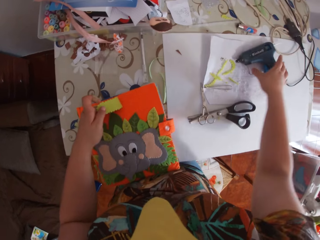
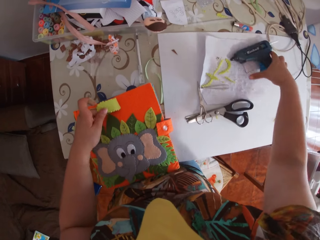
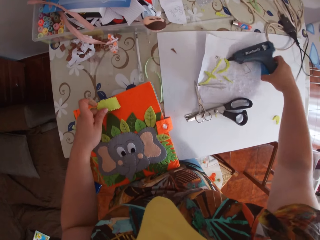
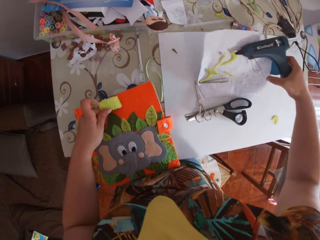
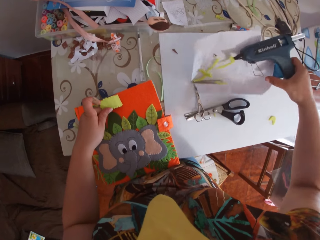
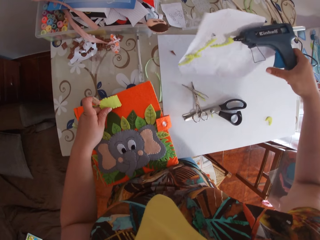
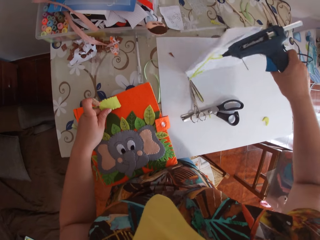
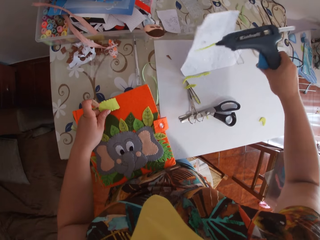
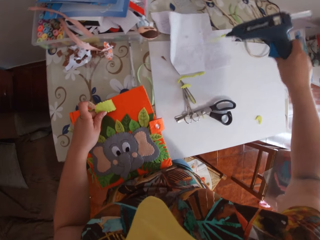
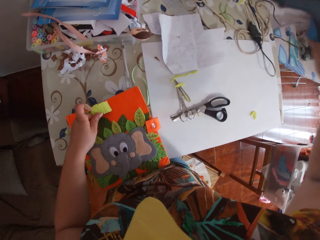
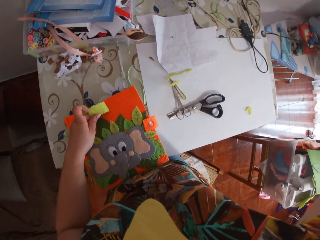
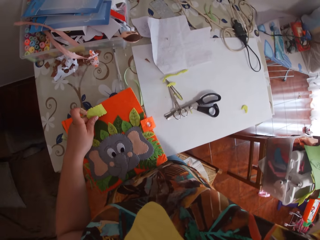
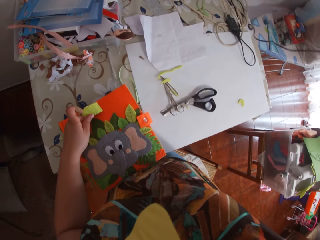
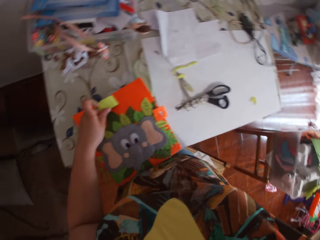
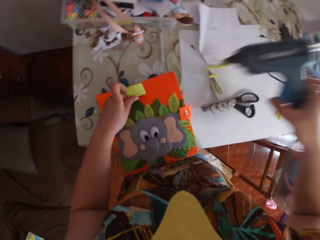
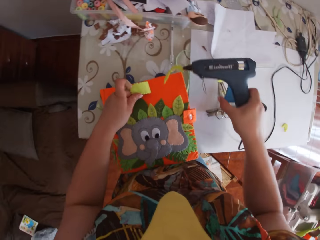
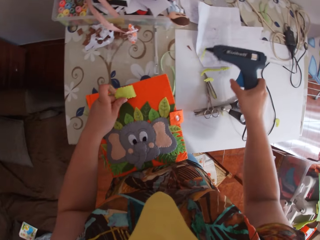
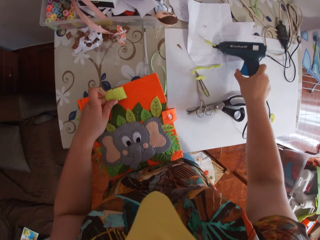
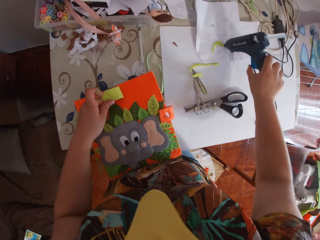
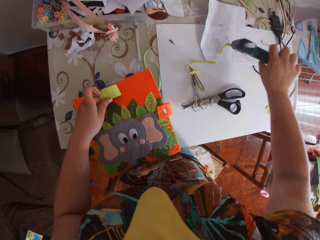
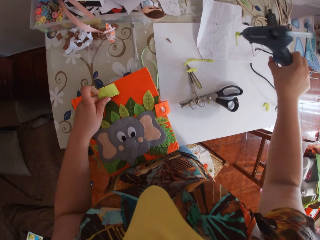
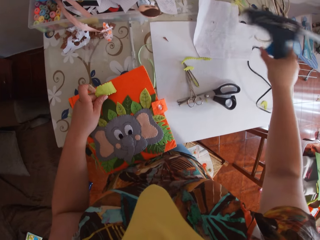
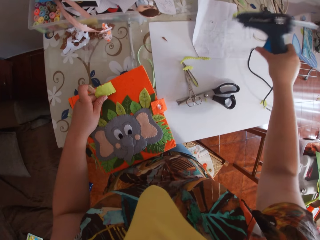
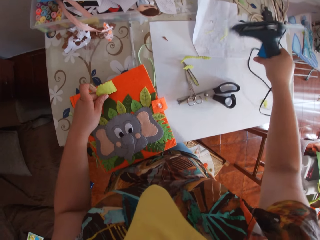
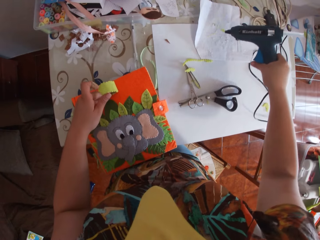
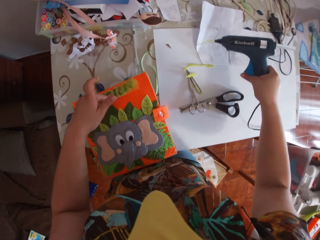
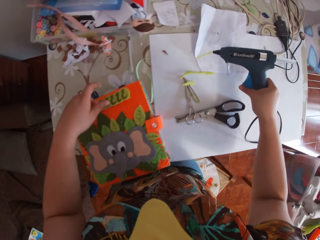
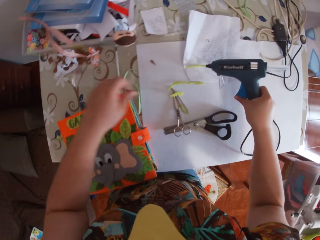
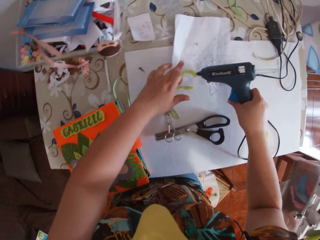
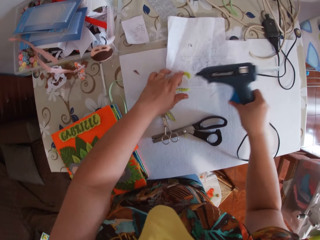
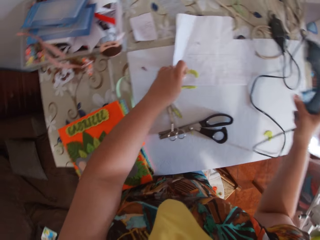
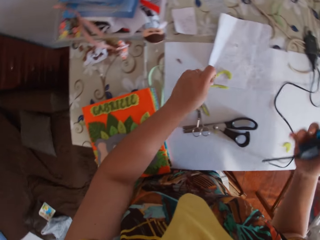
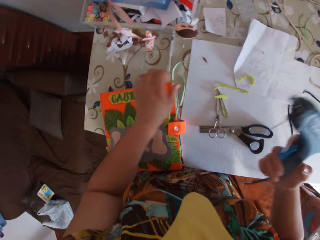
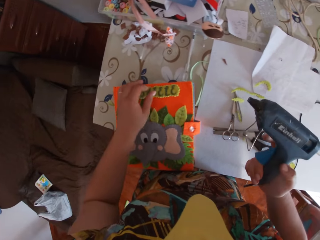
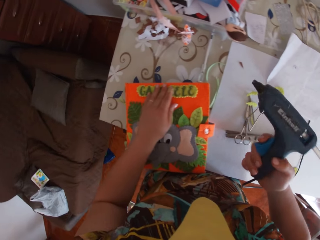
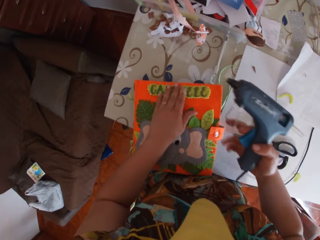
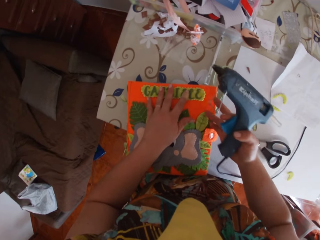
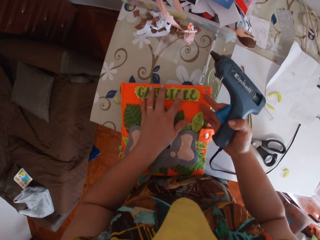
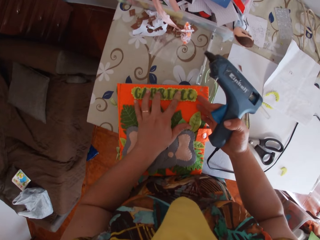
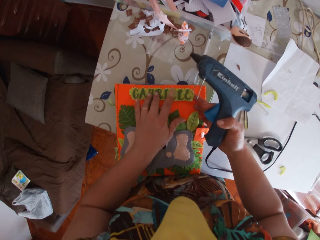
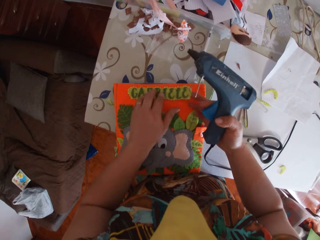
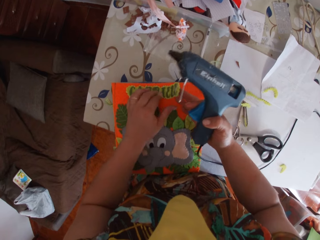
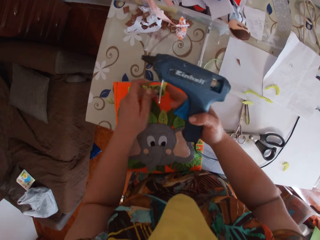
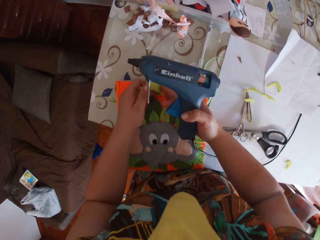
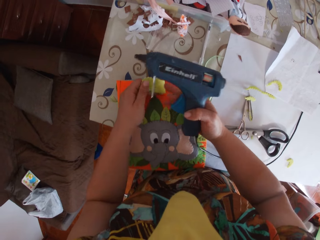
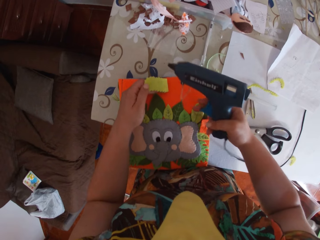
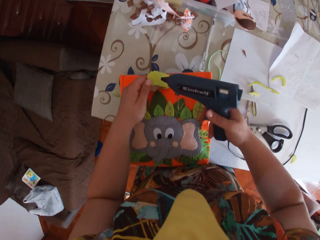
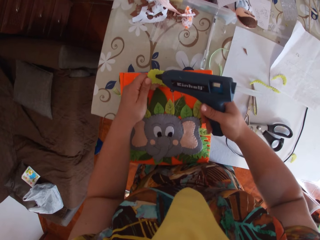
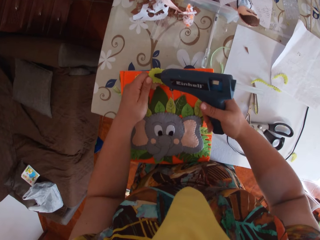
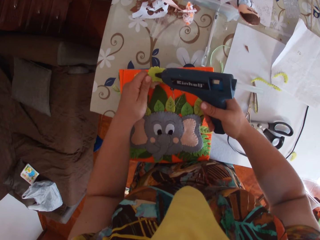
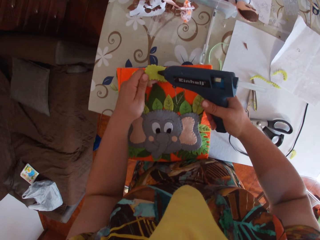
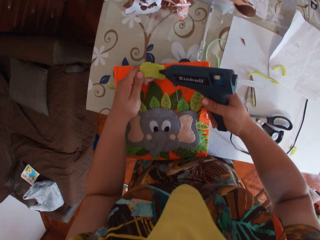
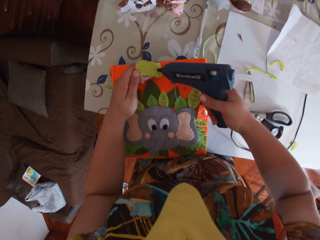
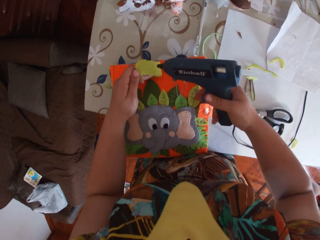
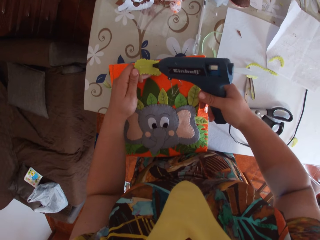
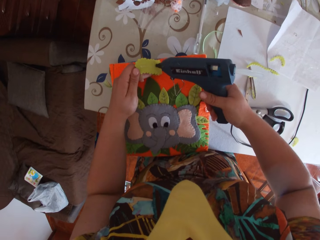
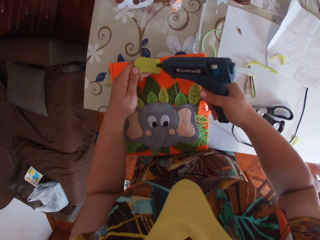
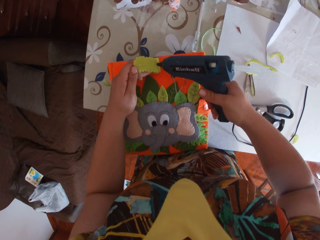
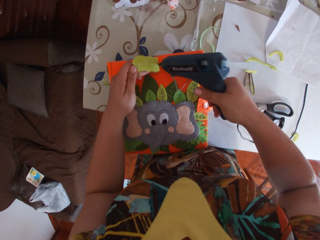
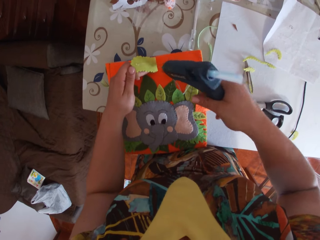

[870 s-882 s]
The camera wearer picks up a glue gun from the table with her right hand. She drops a paper on the table. She shakes a ribbon attached to the glue gun on her right hand. She removes the ribbon attached to the glue gun with her left hand. She holds the paper and holds the name tag. She lifts the side of the sticker down with her right hand. She holds the side of the sticker with her left hand. She folds the name tag. She glues the side of the sticker with the glue gun on her right hand.

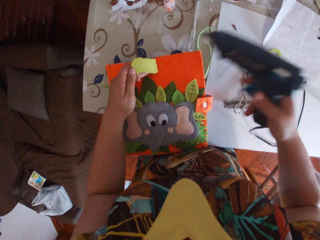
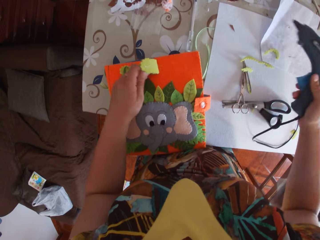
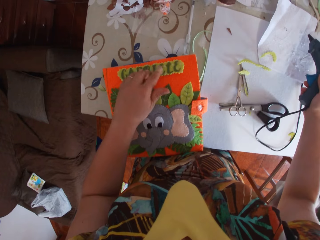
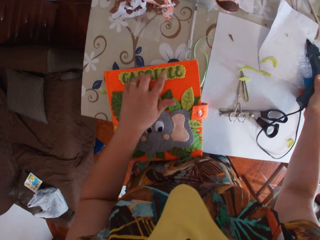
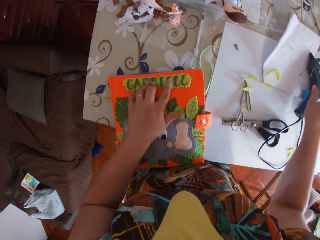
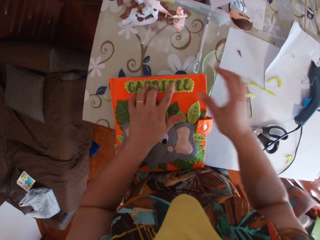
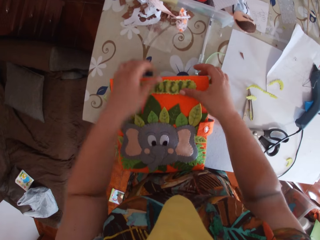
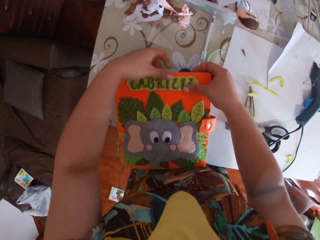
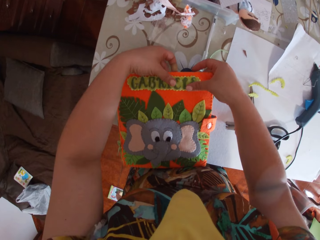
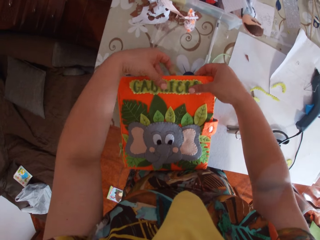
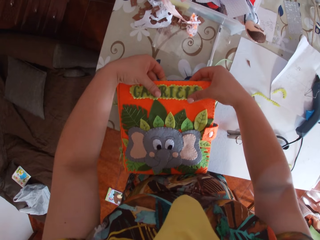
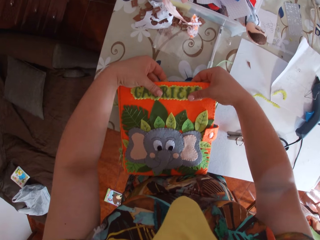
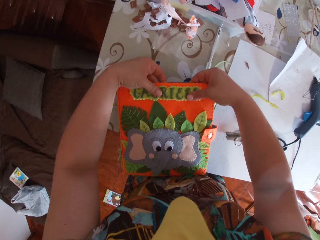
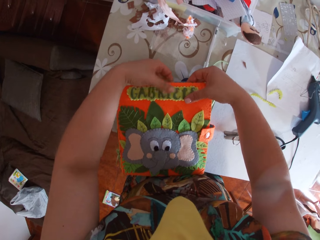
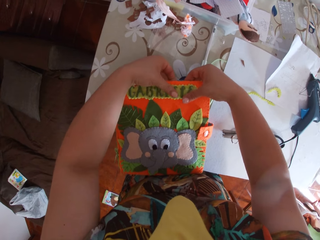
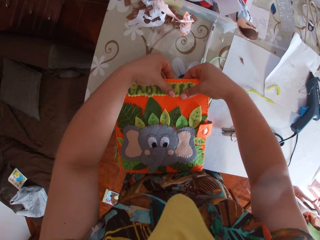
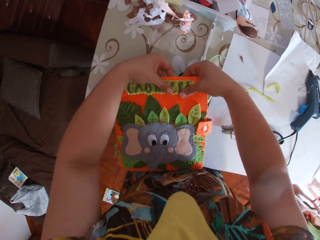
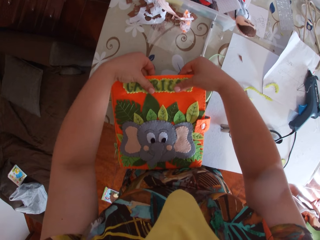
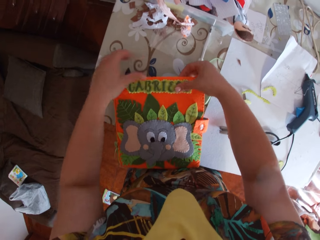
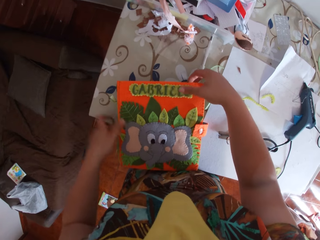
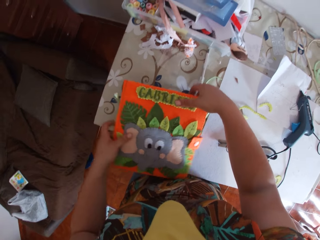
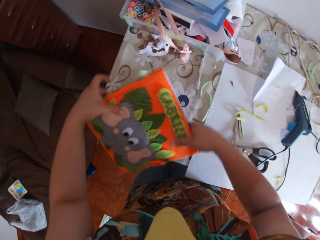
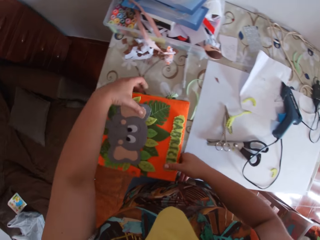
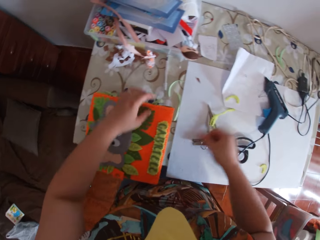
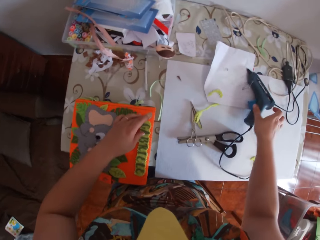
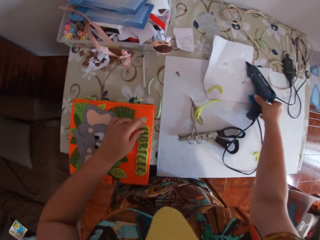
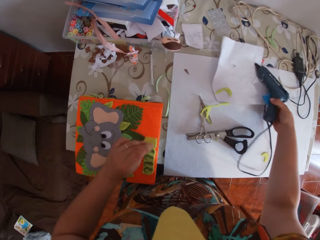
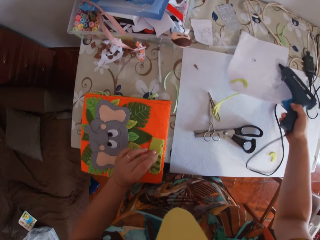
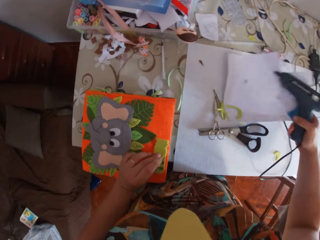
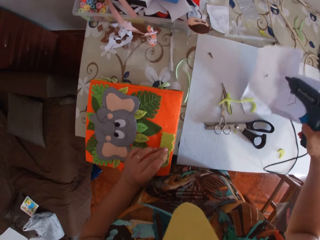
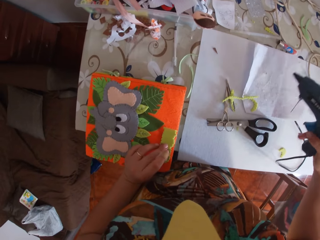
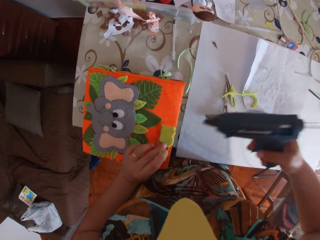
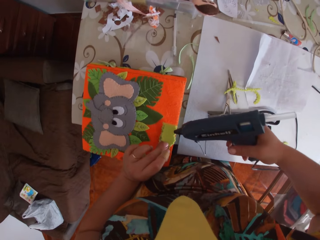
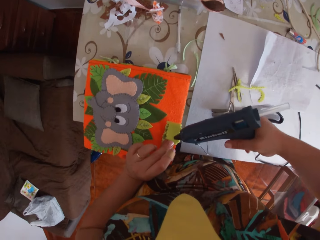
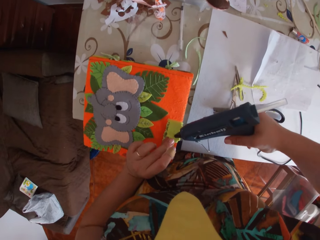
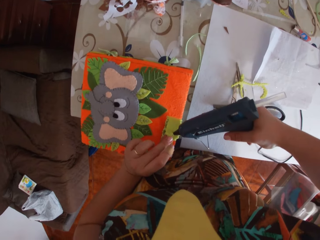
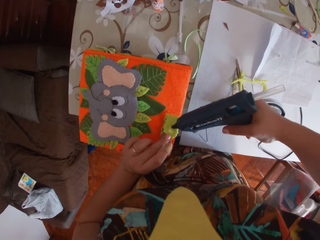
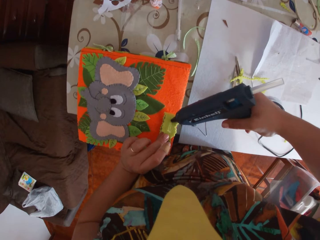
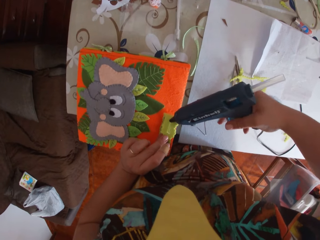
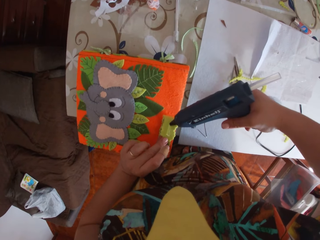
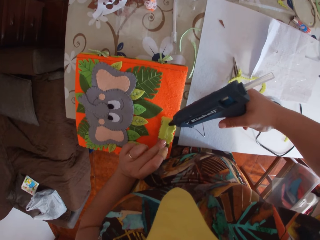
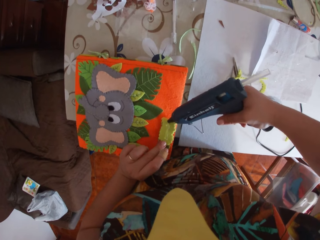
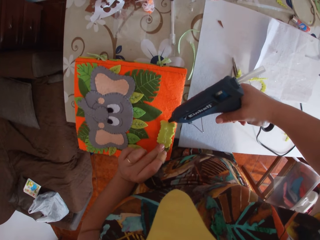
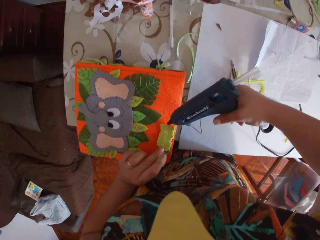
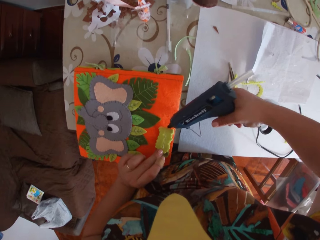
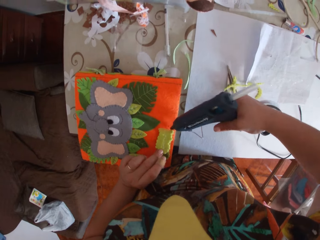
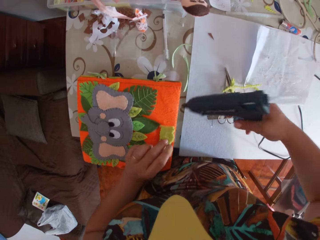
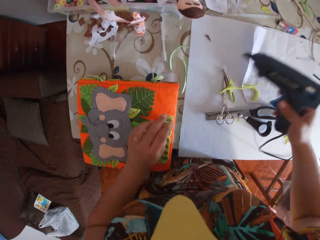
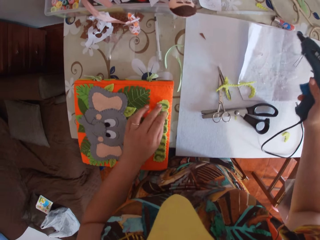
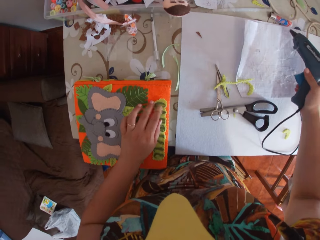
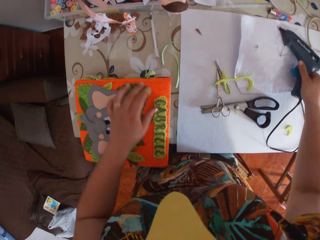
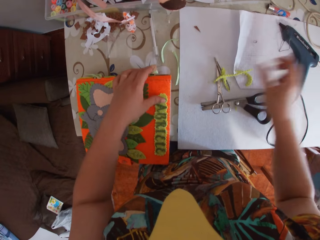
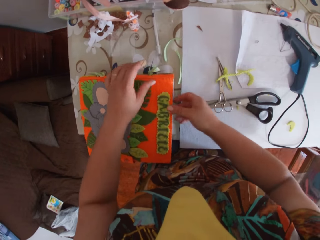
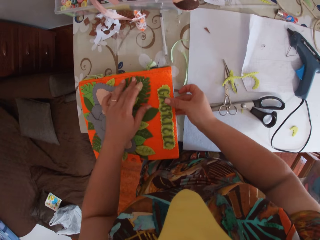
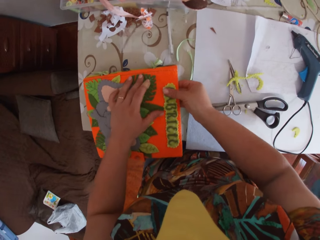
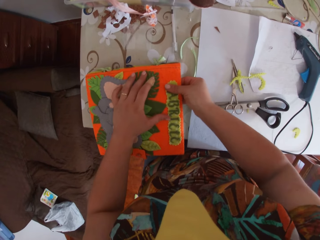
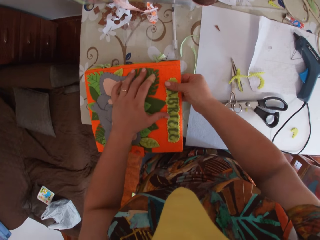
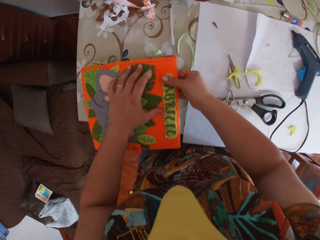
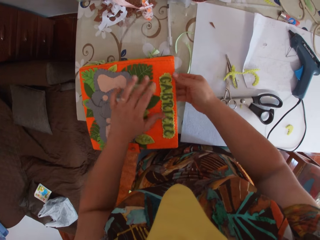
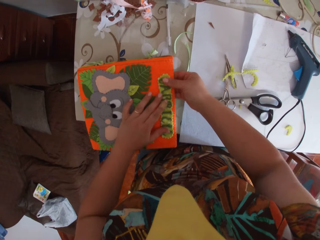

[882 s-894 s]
The camera wearer drops the glue gun on the table with her right hand. She holds down the sticker on the scrapbook with both hands. She attaches the name tag on the art book. She adjusts the scrapbook on the table with both hands and turns the art book. She lifts a side of the sticker with her left hand. She picks up the glue gun from the table with her right hand. She folds the name tag. She glues the side of the sticker with the glue gun in her right hand. She holds down the sticker on the scrapbook with her left hand. She drops the glue gun on the table with her right hand. She holds down the sticker on the scrapbook with her right hand. She aligns the name tag.
